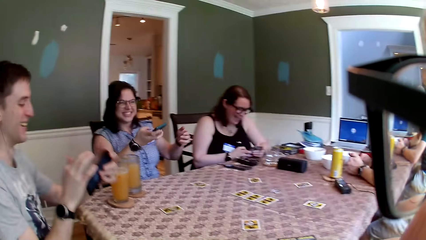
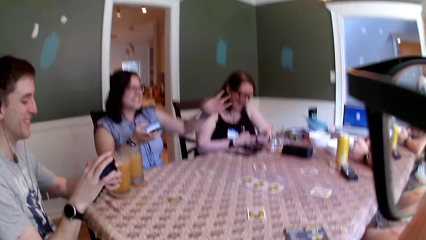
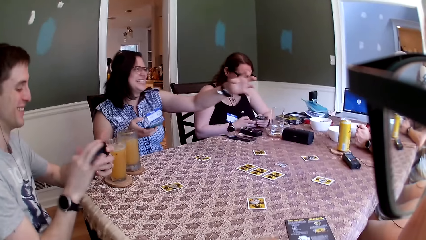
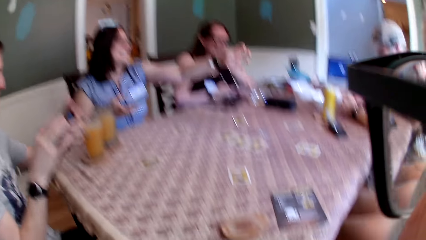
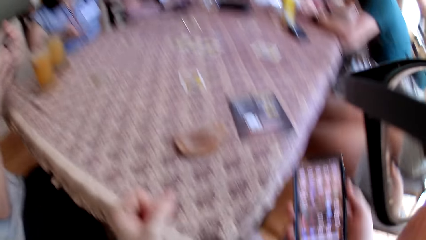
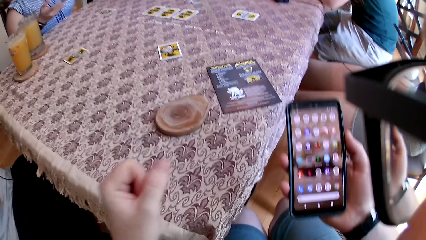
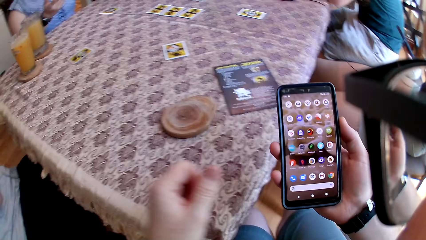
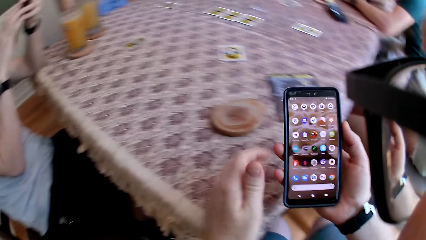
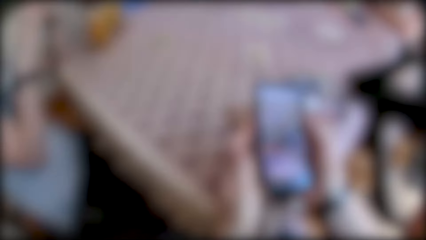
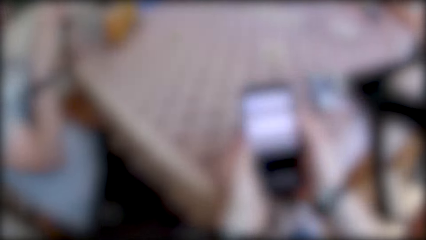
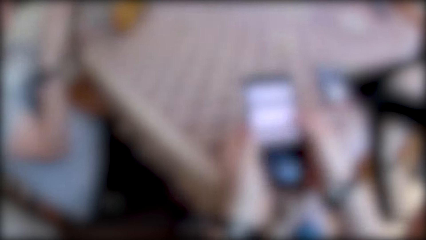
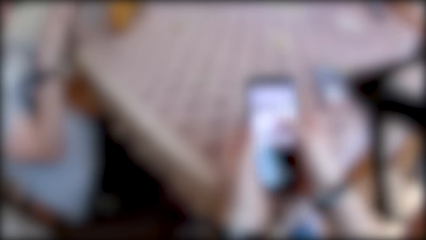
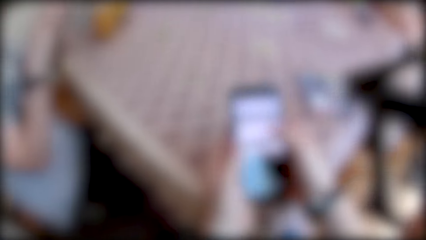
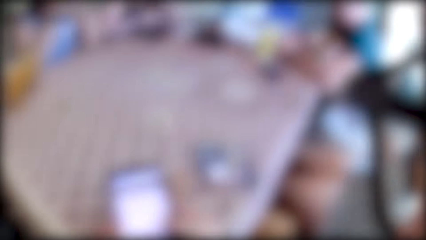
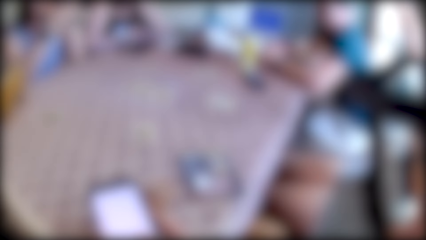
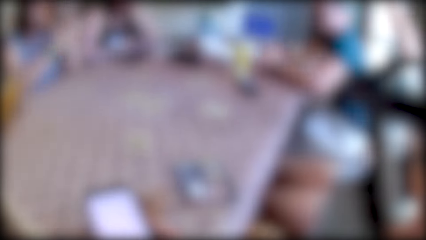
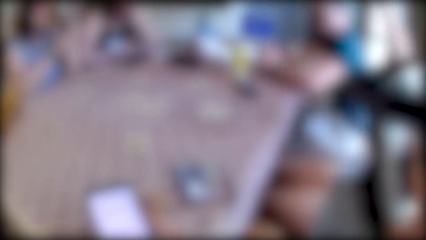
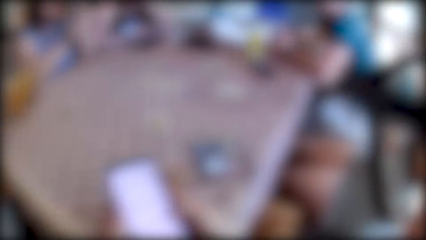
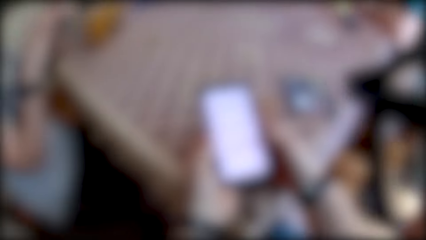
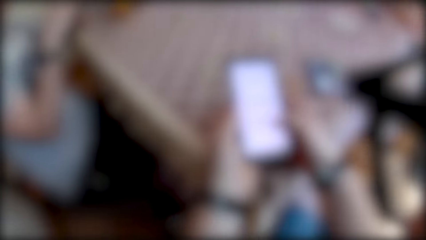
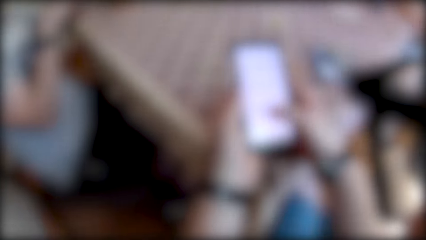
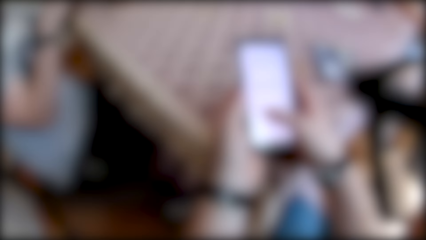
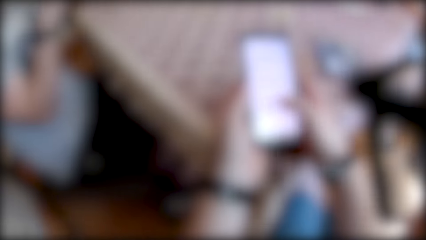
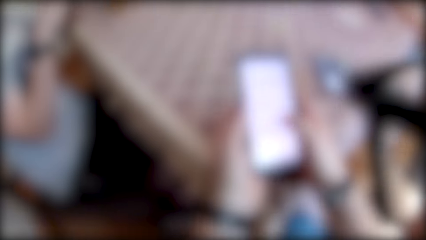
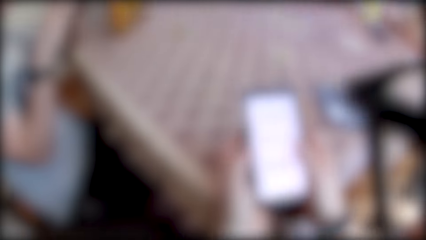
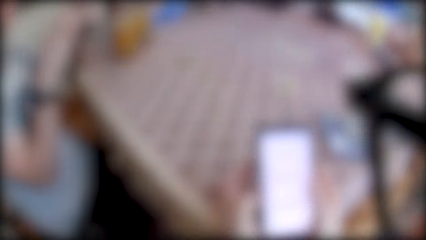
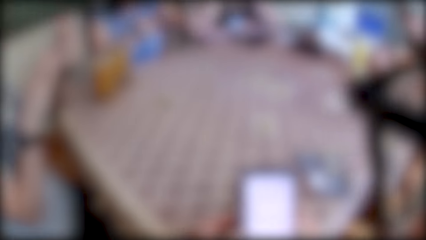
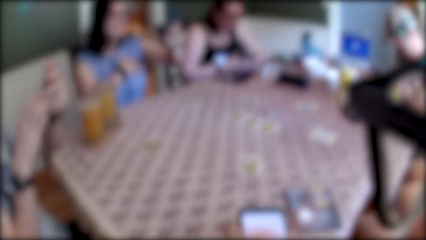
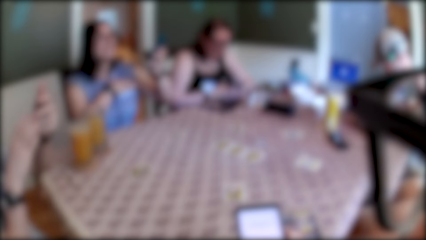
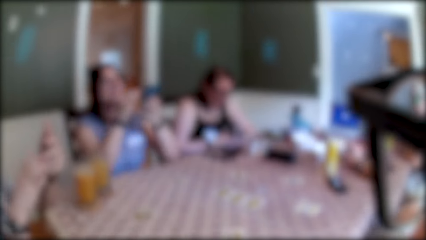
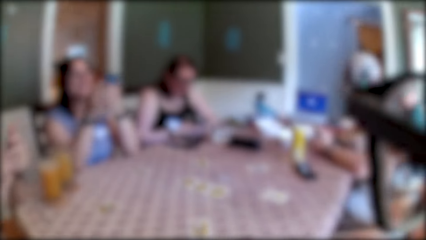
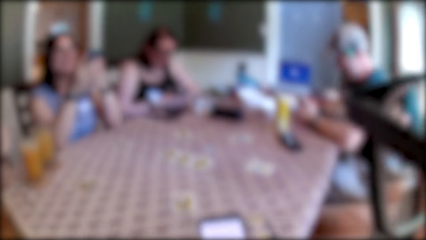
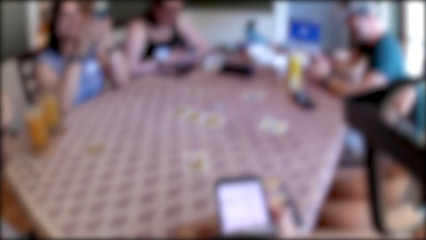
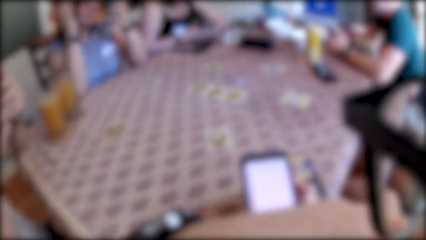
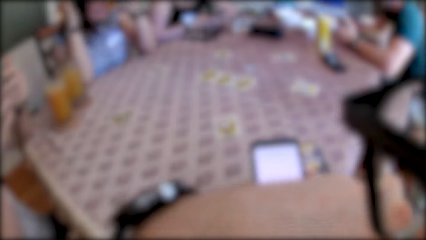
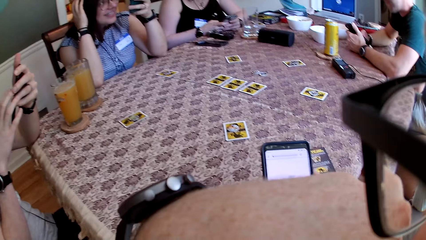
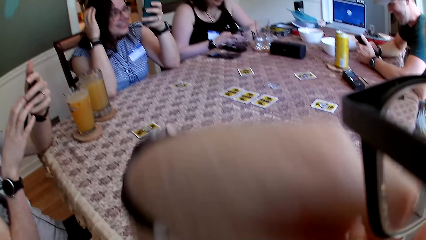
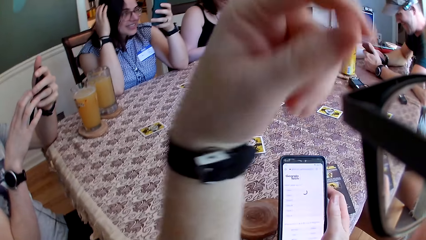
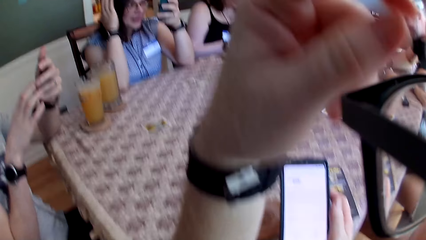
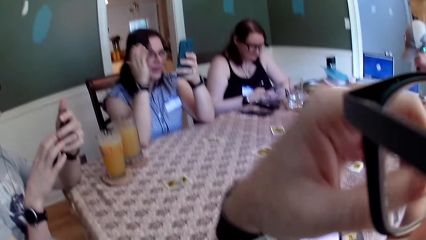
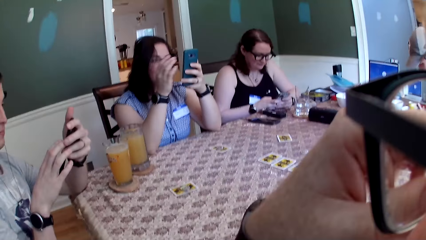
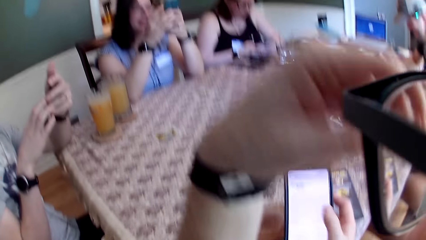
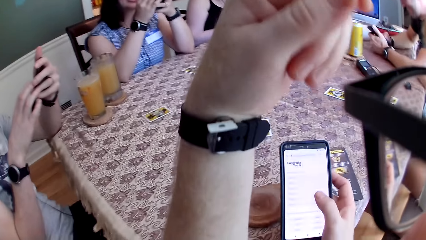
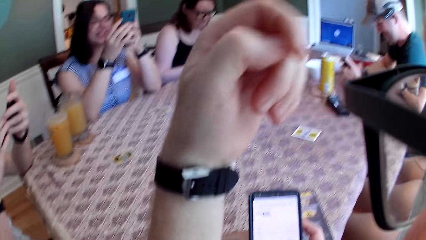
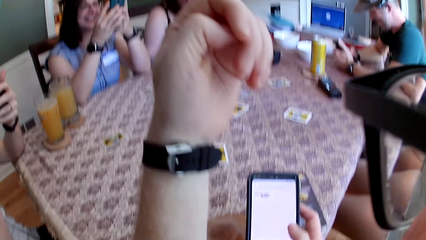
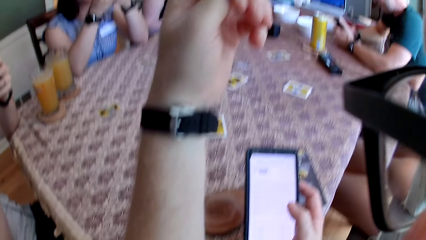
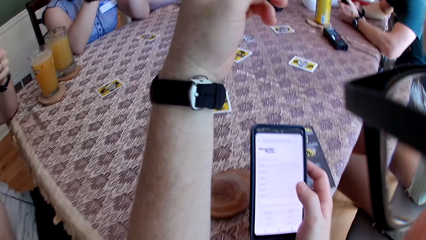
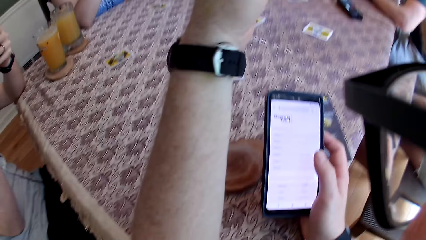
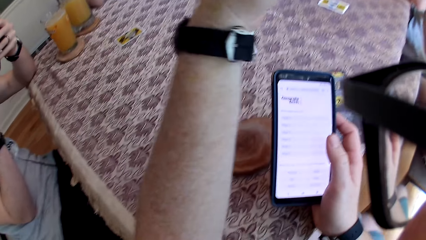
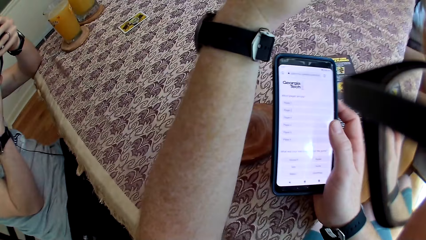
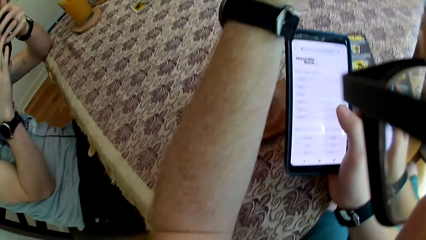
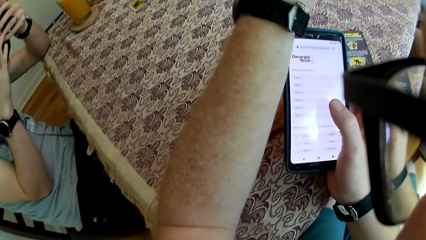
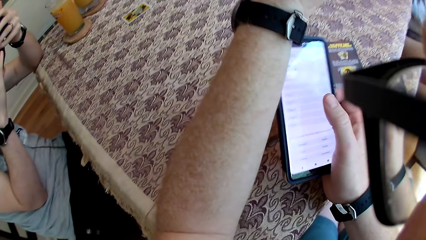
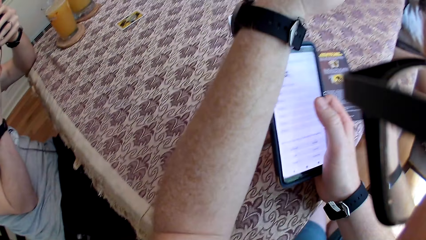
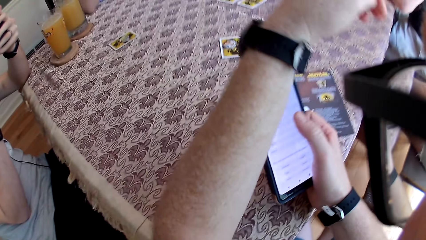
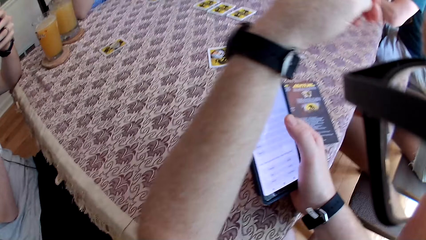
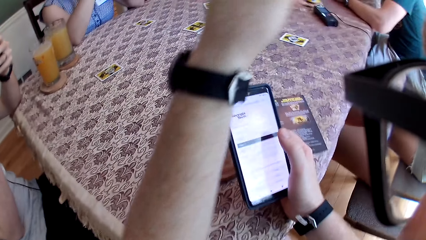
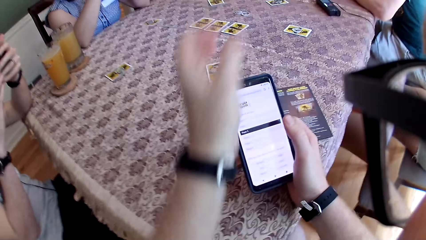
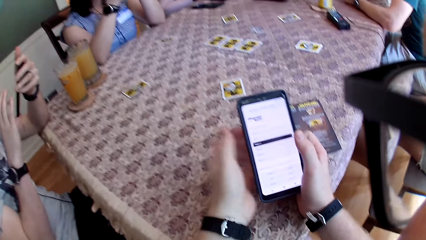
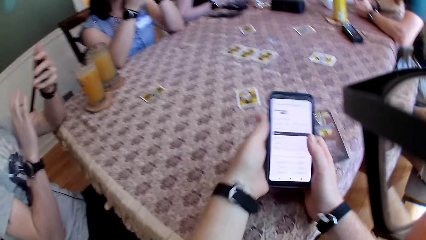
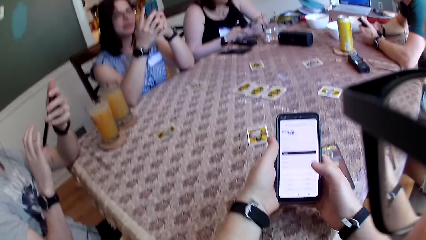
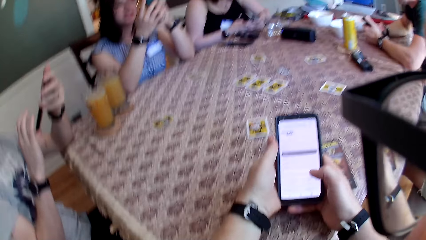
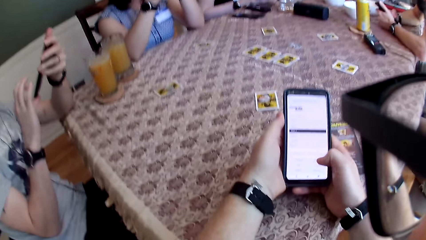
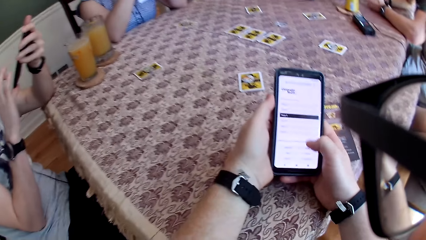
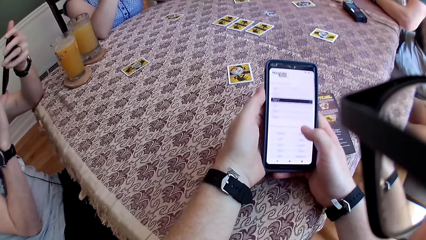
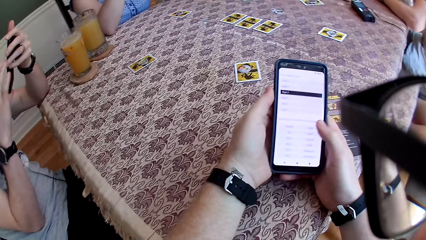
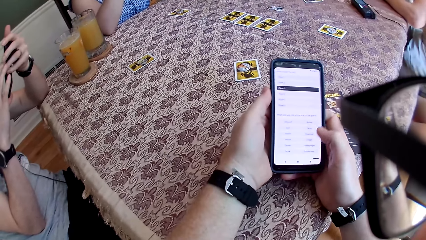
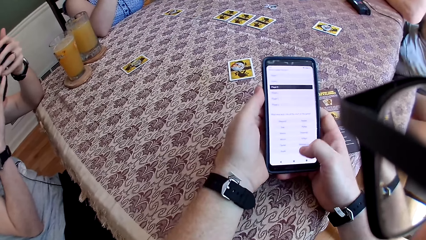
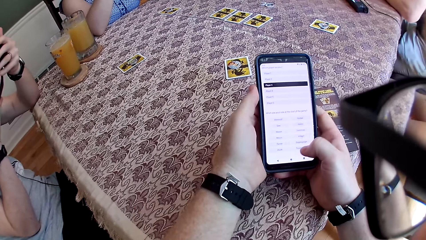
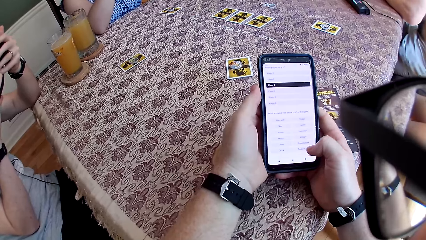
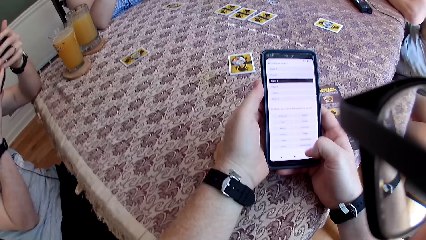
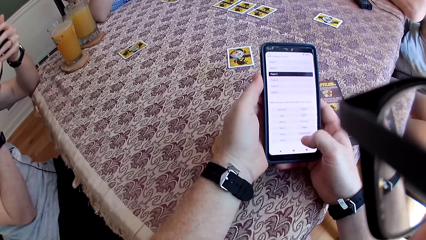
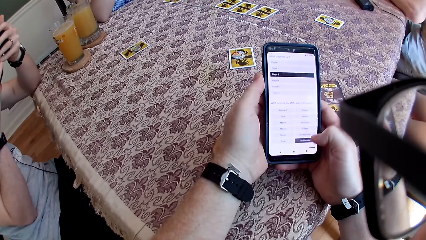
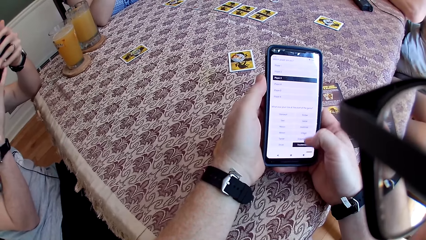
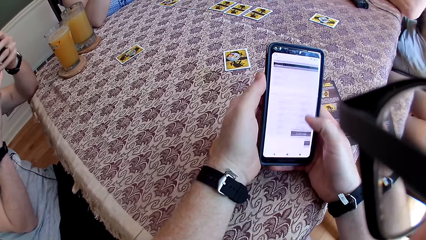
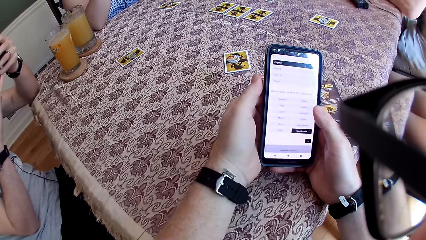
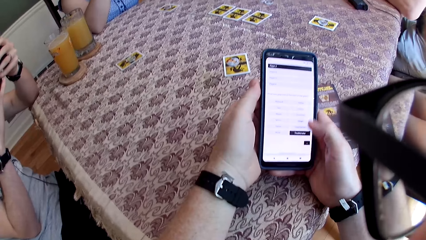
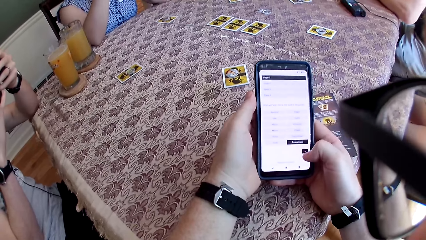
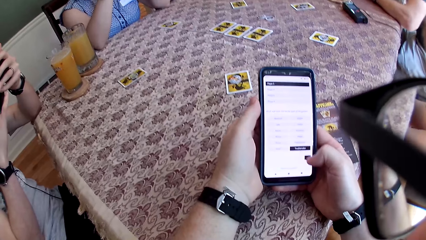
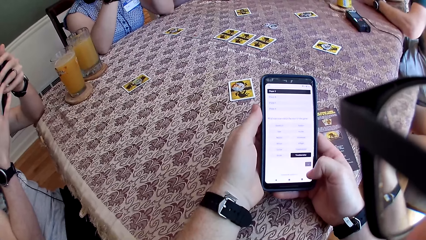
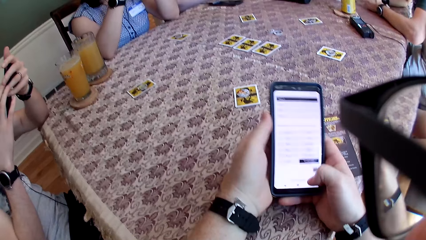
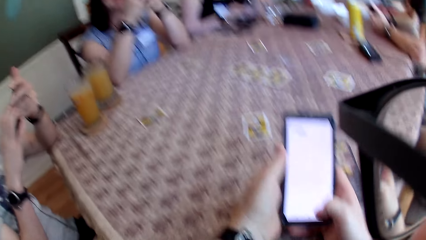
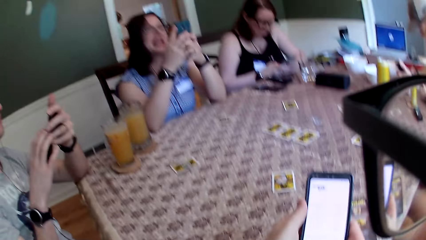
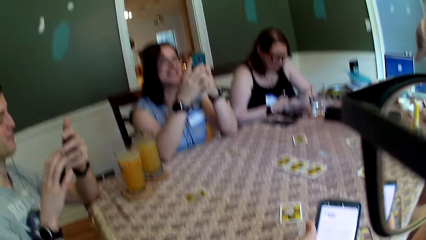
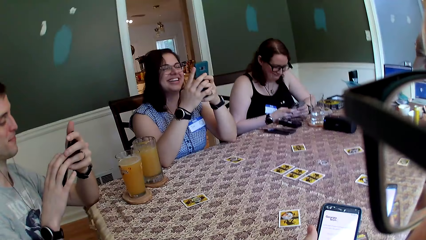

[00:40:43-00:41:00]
The man presses the phone with both hands. The woman points to another man with her left hand. The camera wearer presses the phone with both hands. He presses the phone with his right hand. The woman touches her hair with her right hand. The camera wearer presses the phone along with the group of people. He raises his hand. He uses the phone.
